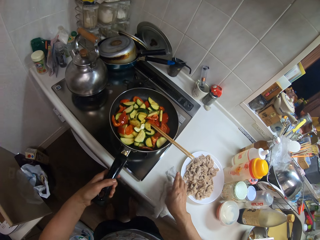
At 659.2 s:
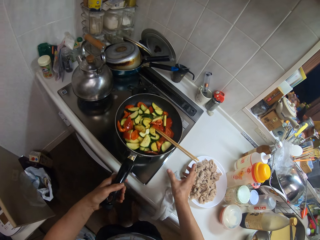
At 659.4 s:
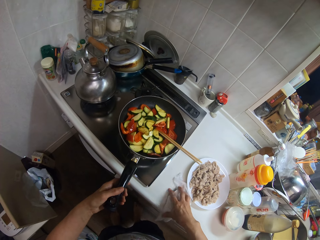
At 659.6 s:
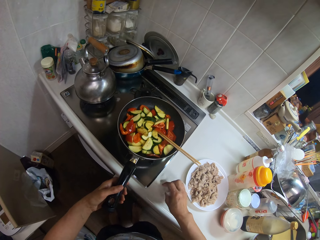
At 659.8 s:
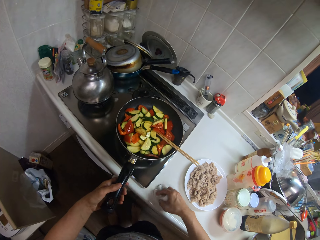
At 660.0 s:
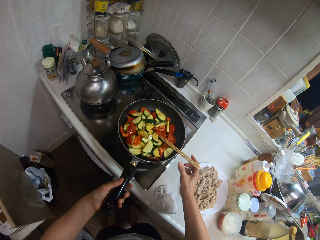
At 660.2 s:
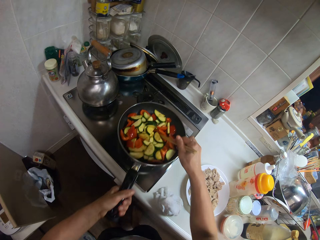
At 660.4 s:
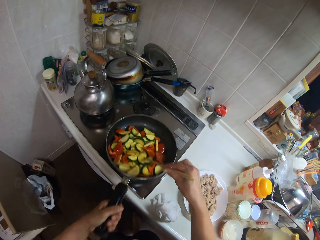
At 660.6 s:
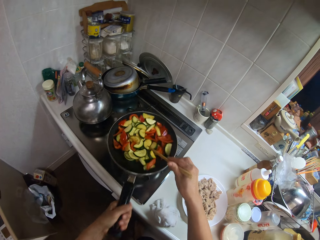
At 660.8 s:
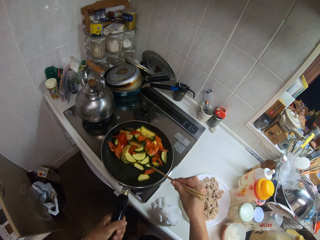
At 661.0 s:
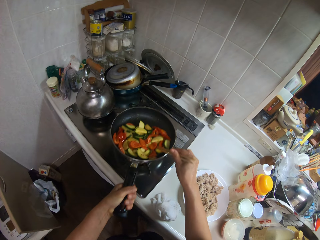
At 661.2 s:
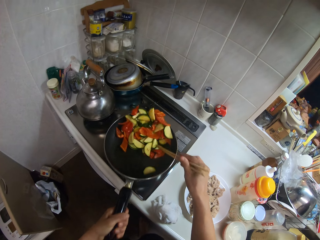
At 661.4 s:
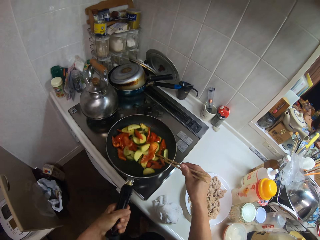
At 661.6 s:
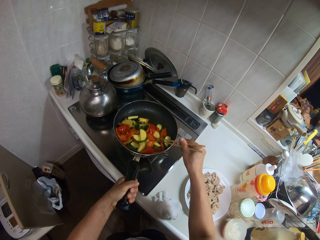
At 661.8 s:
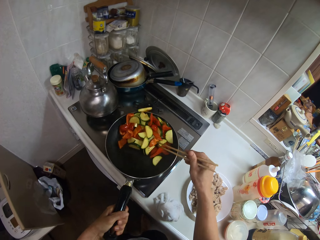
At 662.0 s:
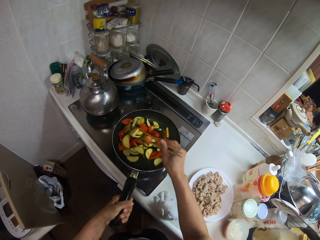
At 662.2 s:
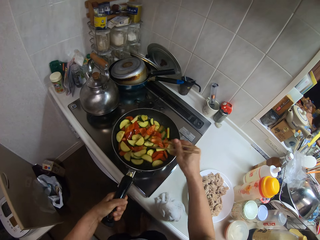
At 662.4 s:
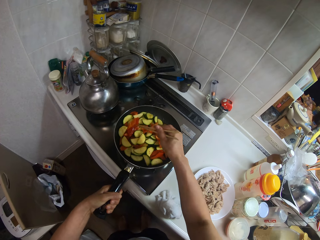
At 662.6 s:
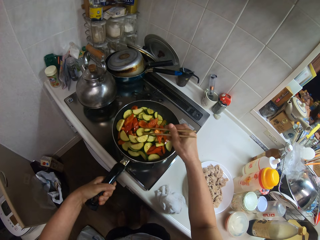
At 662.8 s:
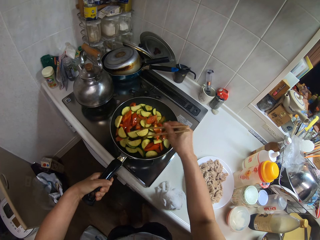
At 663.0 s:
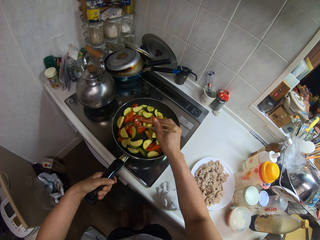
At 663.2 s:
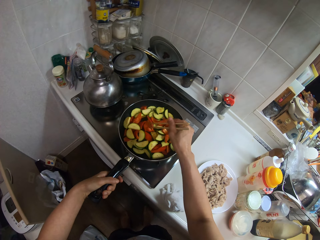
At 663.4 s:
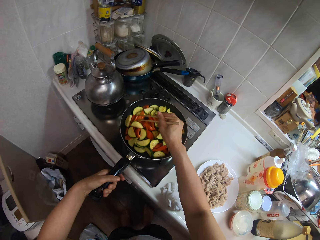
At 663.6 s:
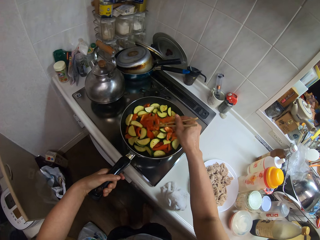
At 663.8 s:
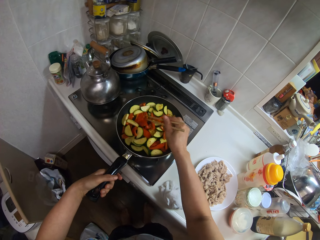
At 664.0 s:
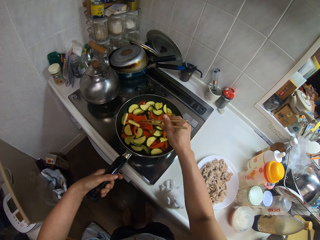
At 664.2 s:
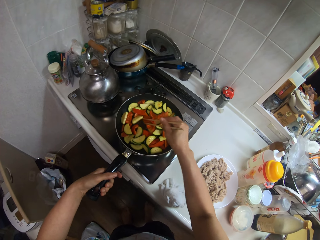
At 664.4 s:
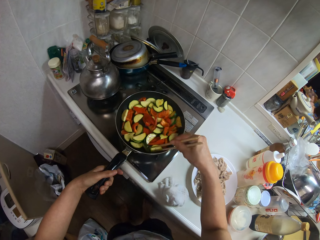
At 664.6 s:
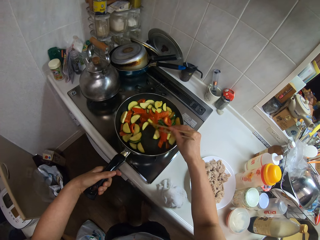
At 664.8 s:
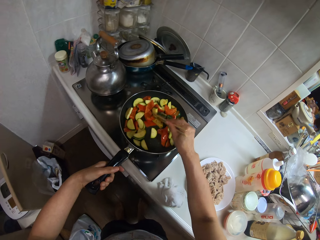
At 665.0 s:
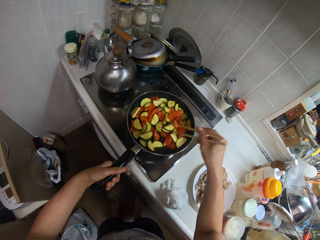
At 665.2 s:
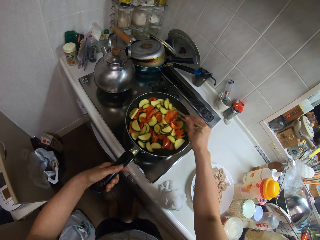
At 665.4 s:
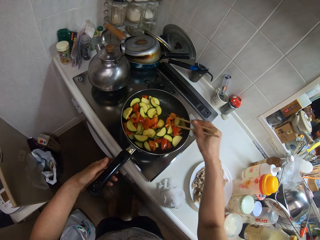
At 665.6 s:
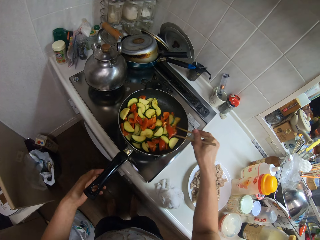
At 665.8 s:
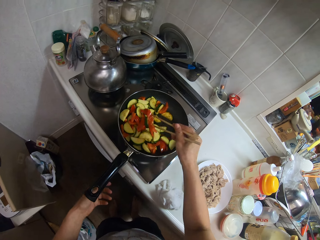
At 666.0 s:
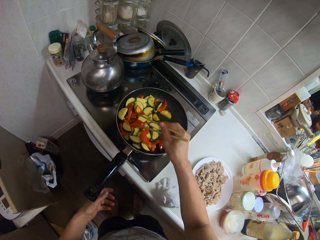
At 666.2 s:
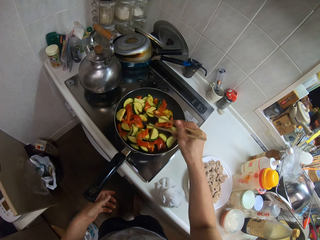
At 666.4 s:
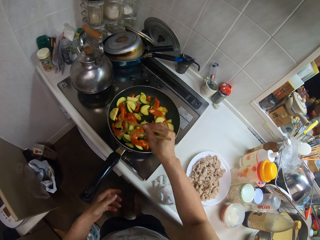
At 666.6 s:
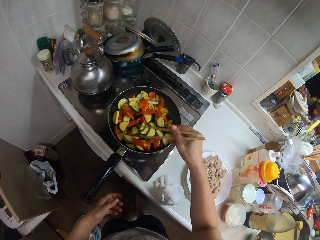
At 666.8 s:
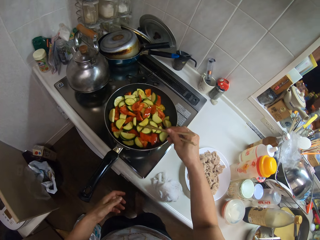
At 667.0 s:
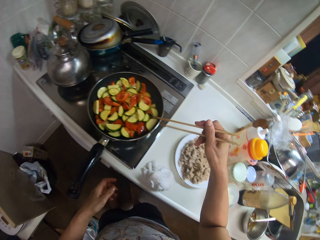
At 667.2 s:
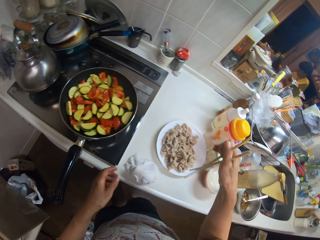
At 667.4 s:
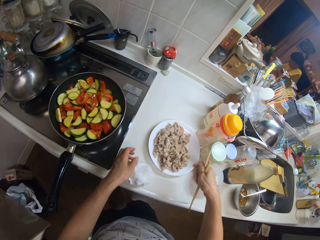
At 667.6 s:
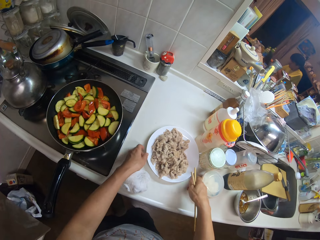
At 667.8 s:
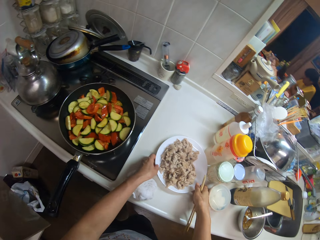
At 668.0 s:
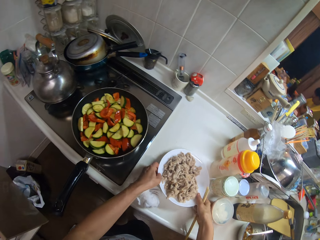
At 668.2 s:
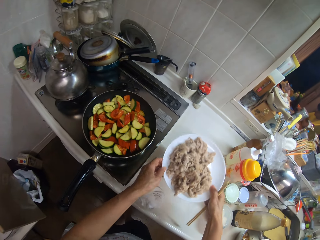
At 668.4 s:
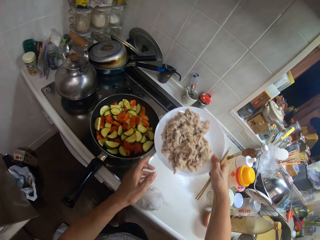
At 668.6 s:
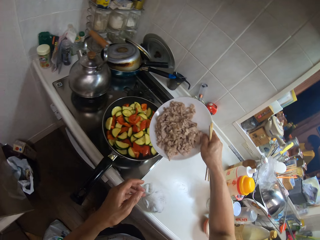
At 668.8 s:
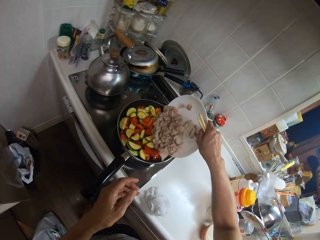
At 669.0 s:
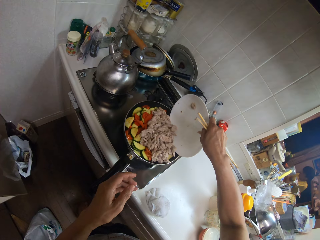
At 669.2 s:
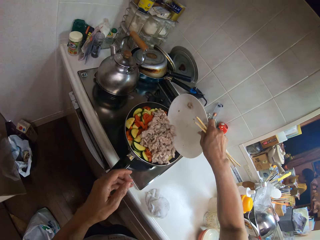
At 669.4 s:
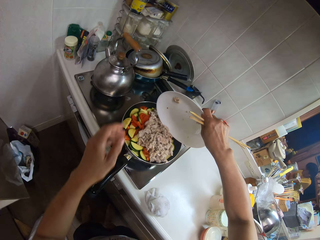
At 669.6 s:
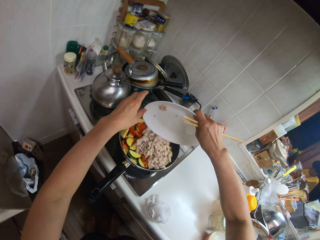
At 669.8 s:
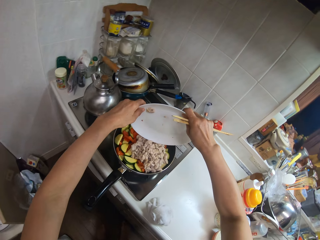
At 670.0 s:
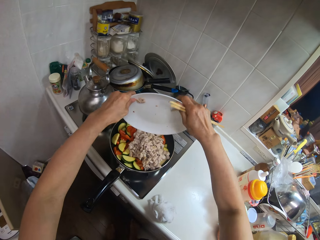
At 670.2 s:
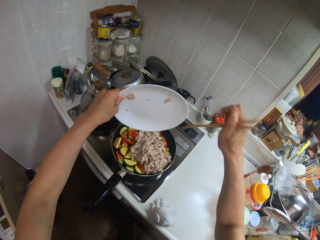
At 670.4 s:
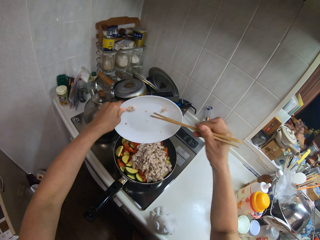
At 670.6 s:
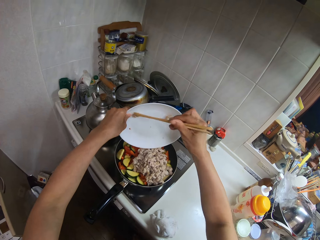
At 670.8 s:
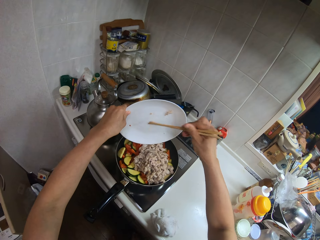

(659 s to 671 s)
The camera wearer stirs the vegetables in the frypan on the stove with the pair of chopsticks. They toss the vegetables in the frypan. They cook the food. They stir the vegetables in the frypan on the stove with the pair of chopsticks. They pick up the plate of fried beef on the slab. They pour the fried beef in the plate in the frypan.

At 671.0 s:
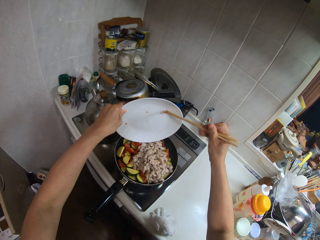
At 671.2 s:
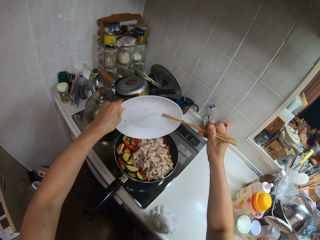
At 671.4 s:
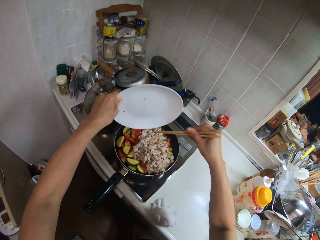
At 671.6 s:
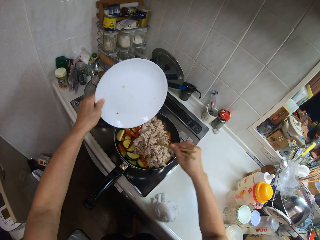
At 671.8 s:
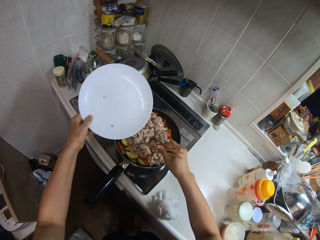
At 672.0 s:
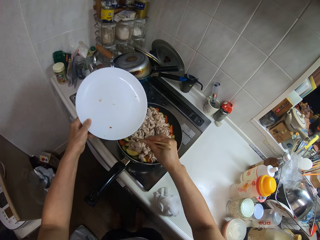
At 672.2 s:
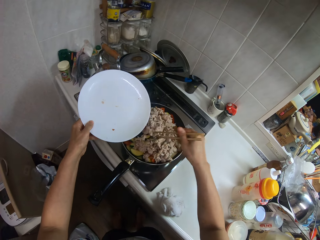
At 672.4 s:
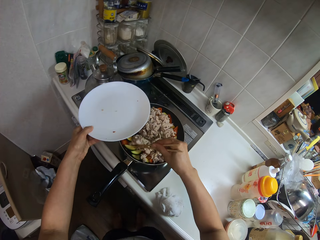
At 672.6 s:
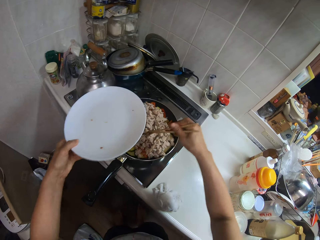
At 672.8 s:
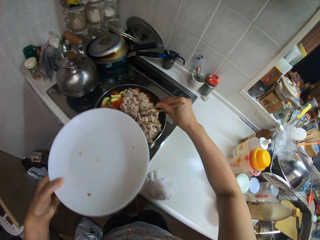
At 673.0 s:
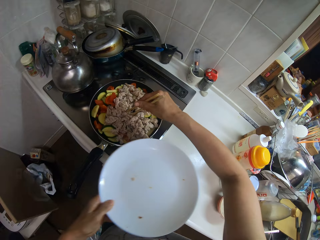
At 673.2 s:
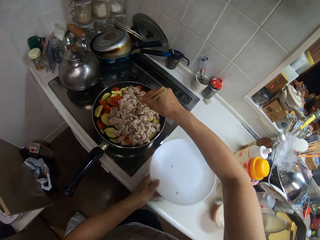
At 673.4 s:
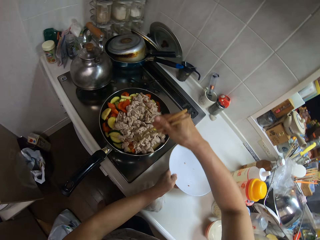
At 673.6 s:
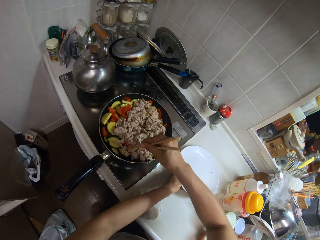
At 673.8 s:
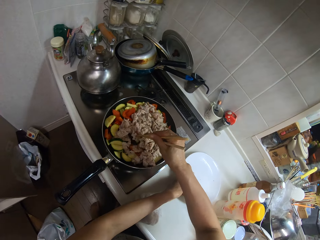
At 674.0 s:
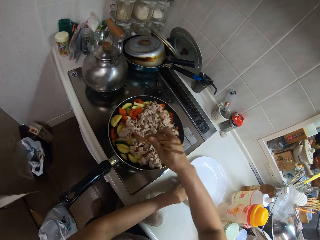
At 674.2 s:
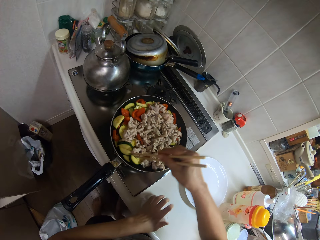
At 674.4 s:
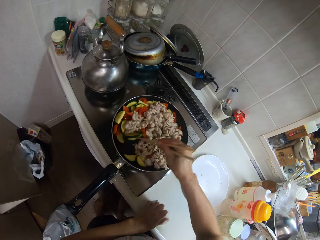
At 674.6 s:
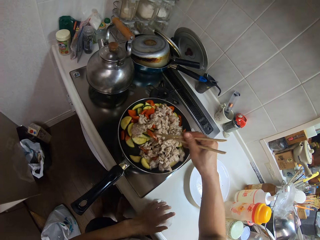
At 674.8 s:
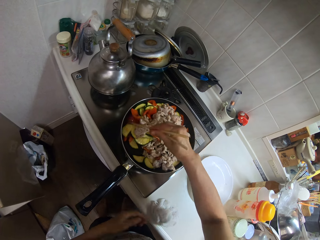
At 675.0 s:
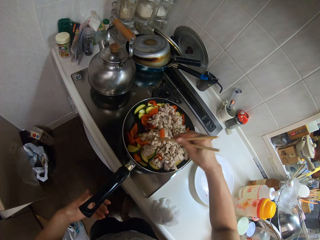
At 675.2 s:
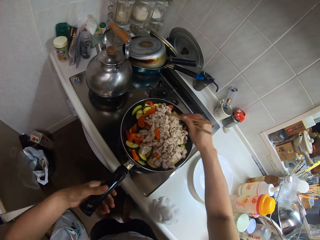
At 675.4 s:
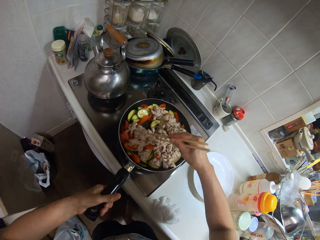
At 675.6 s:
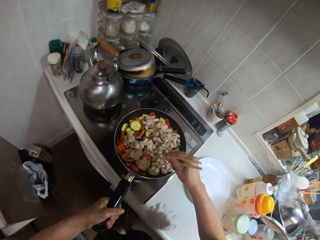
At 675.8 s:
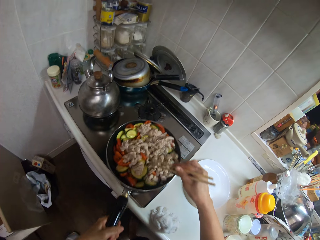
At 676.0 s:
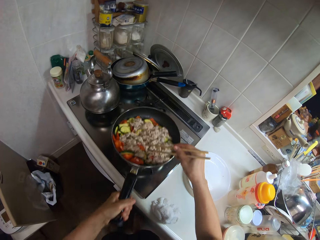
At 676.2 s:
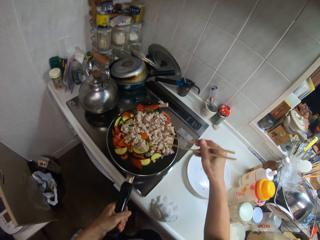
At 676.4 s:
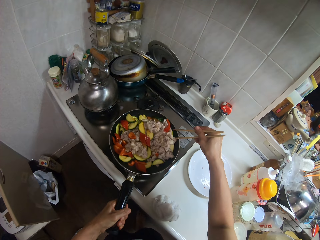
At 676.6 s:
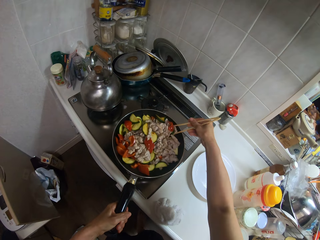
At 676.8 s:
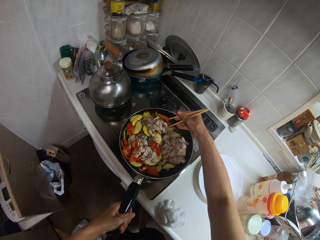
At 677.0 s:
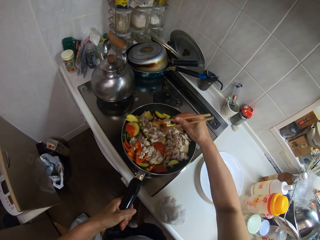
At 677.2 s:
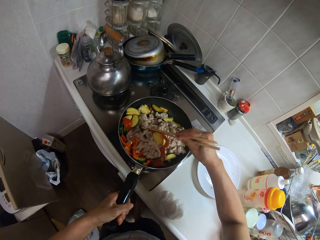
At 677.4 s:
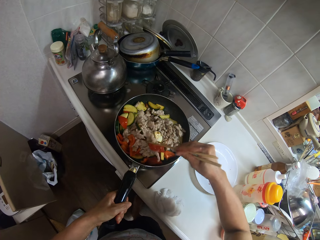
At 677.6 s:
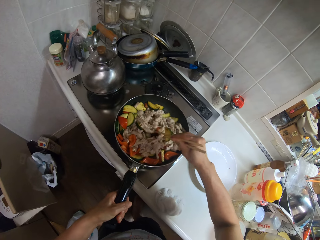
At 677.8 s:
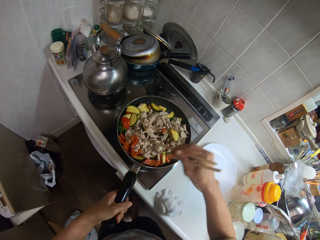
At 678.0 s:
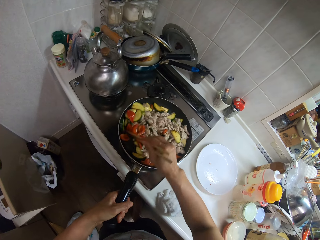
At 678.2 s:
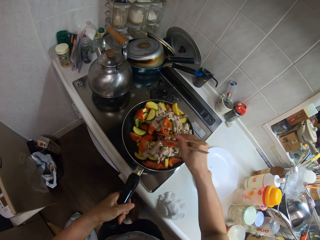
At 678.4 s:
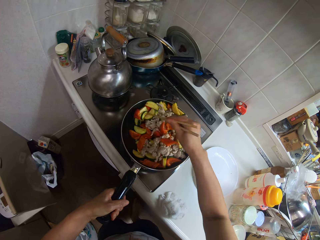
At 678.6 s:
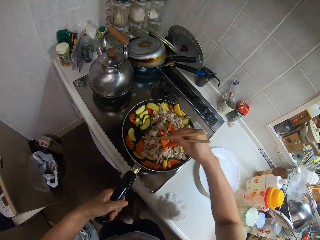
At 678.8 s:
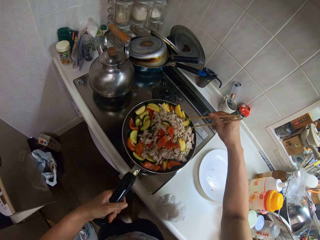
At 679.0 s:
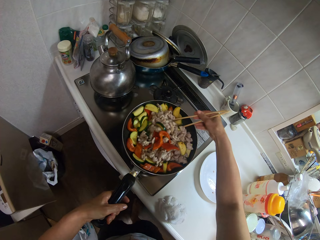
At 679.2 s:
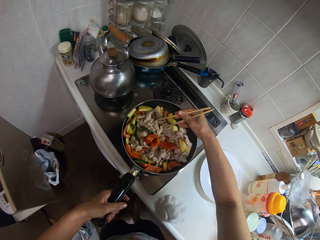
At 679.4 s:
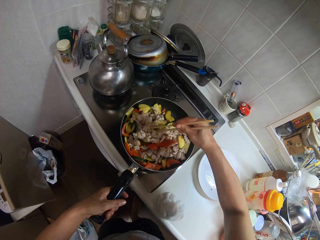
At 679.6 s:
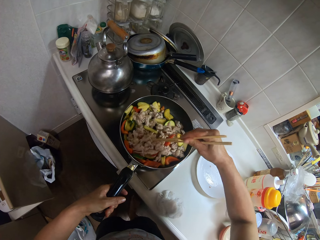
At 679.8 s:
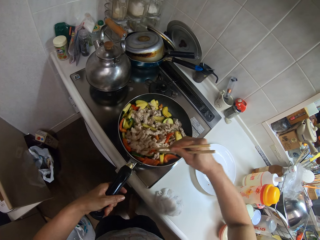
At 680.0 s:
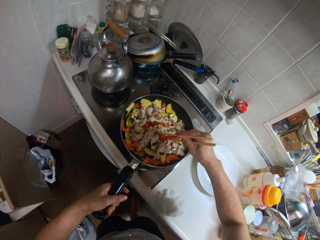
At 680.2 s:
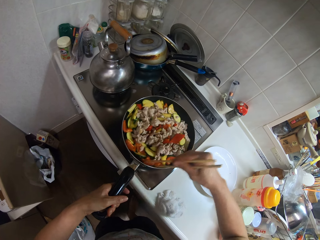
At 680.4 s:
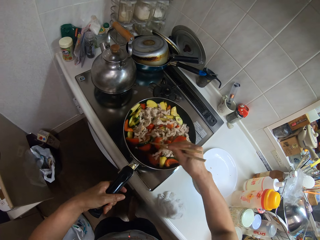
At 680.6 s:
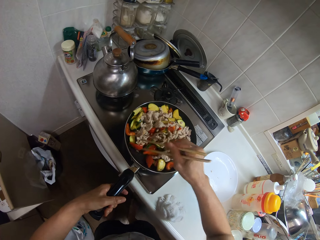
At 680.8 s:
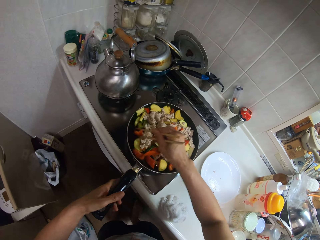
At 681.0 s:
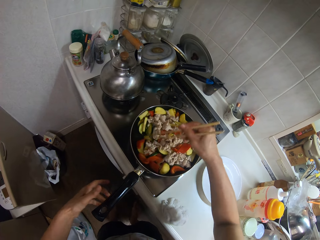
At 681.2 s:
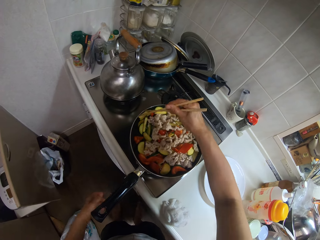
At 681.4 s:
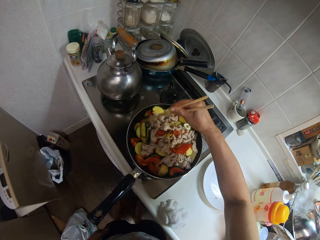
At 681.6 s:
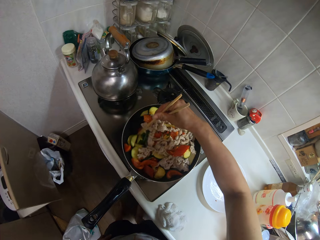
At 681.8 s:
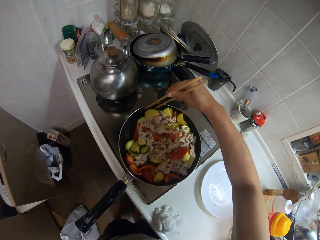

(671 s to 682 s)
The camera wearer stirs the vegetables and the beef in the frypan with the pair of chopsticks. They place the plate on the slab. They cook the food. They toss the vegetables and beef in the frypan. They stir the vegetables and the beef in the frypan with the pair of chopsticks.
